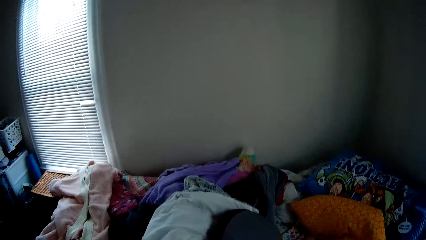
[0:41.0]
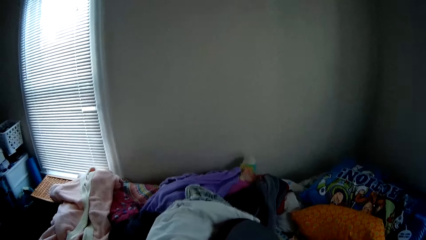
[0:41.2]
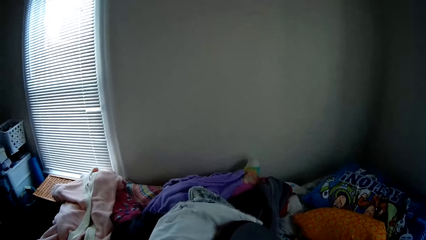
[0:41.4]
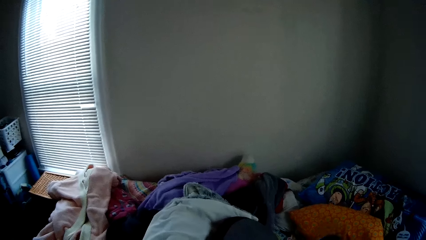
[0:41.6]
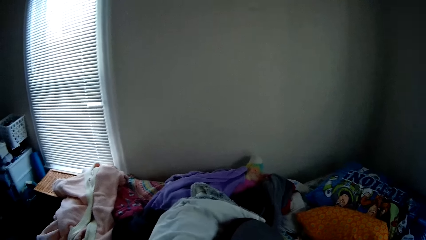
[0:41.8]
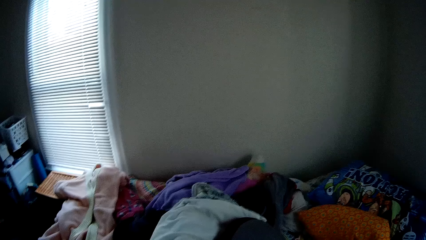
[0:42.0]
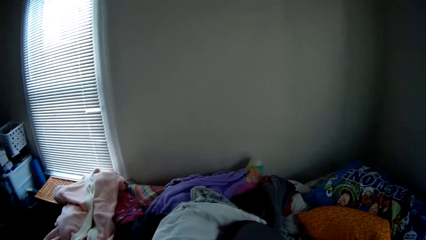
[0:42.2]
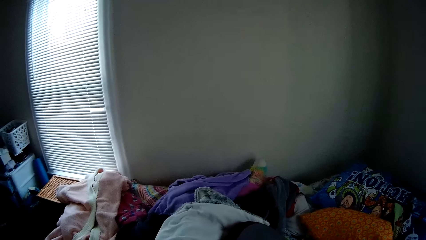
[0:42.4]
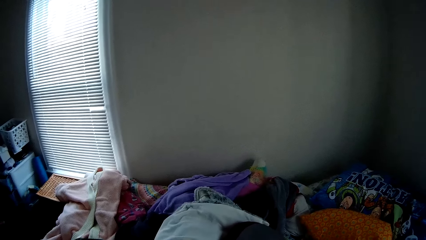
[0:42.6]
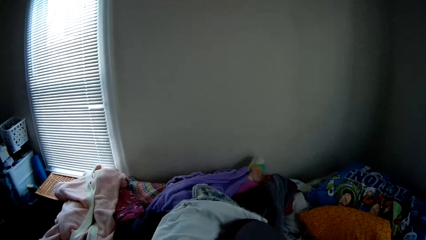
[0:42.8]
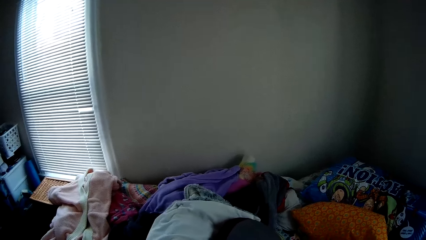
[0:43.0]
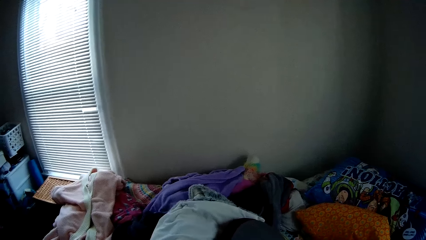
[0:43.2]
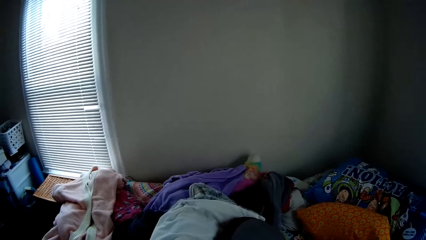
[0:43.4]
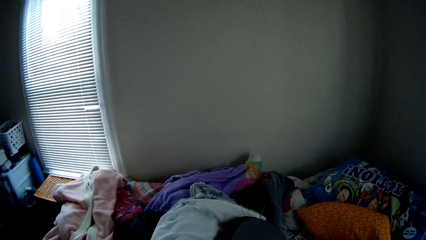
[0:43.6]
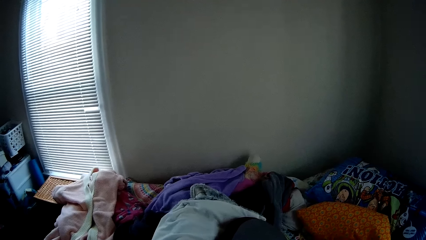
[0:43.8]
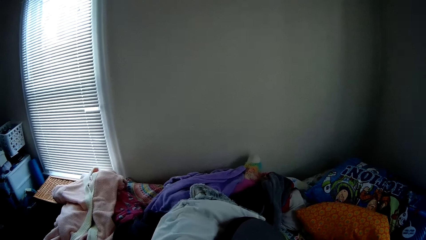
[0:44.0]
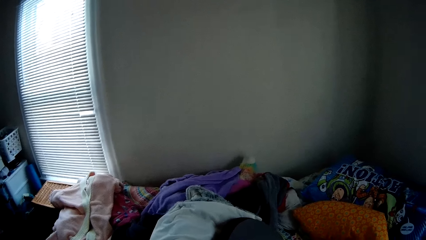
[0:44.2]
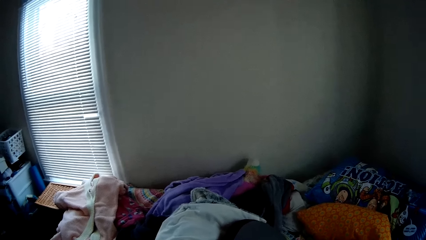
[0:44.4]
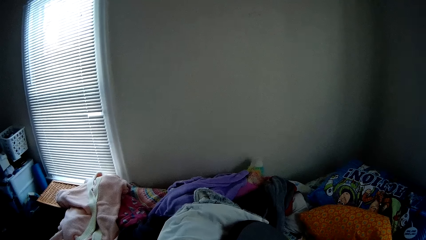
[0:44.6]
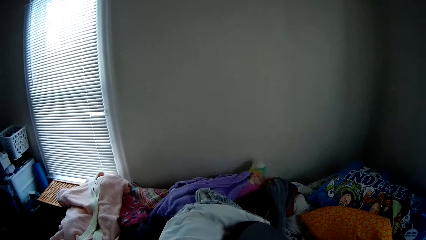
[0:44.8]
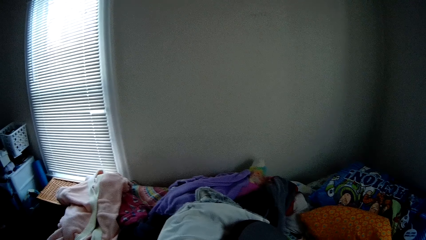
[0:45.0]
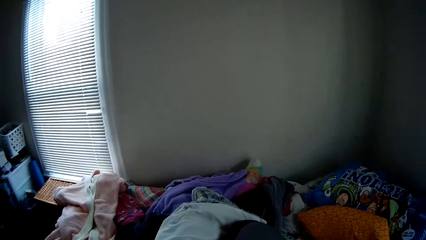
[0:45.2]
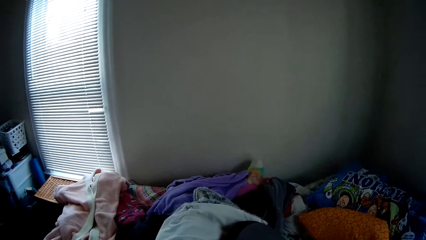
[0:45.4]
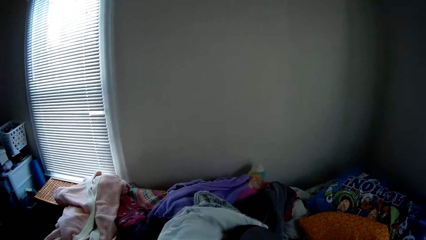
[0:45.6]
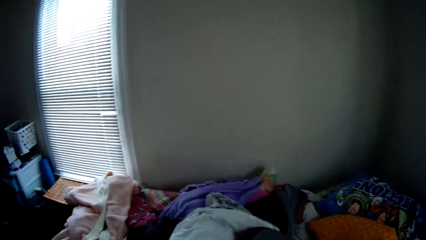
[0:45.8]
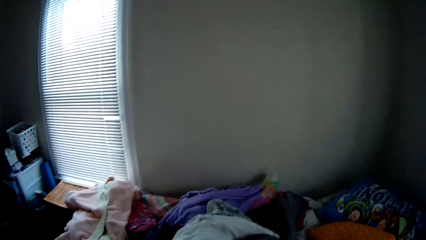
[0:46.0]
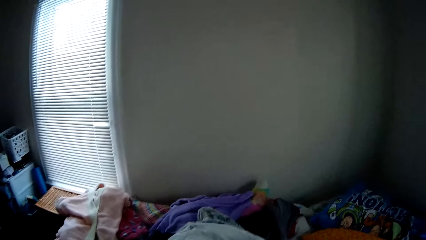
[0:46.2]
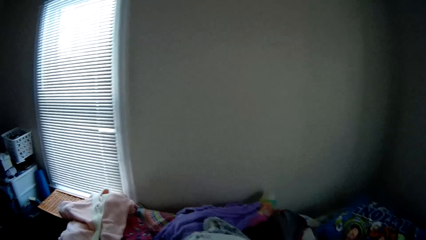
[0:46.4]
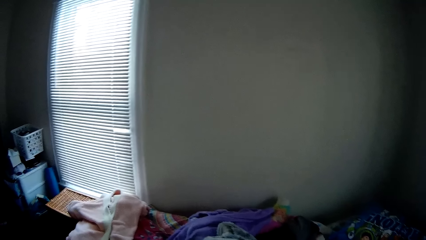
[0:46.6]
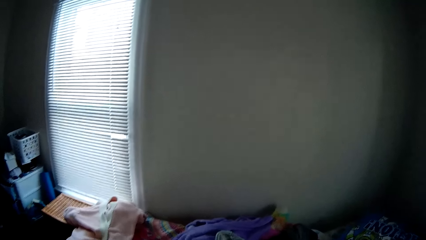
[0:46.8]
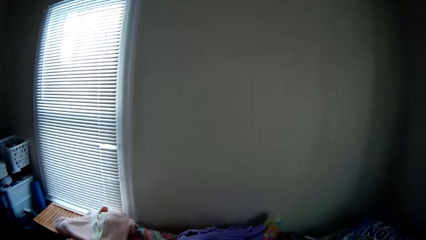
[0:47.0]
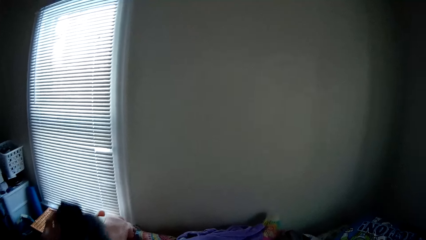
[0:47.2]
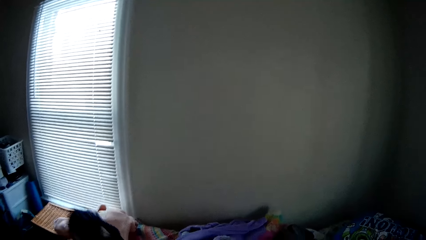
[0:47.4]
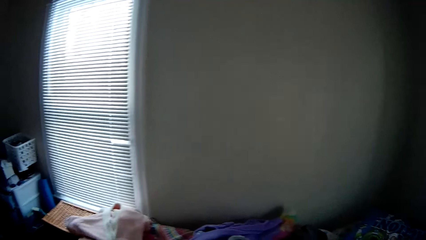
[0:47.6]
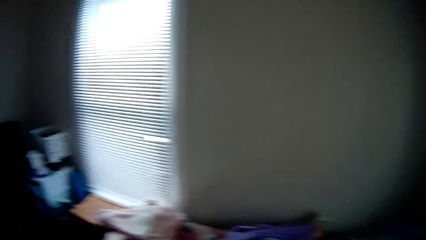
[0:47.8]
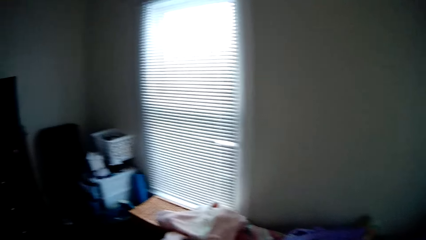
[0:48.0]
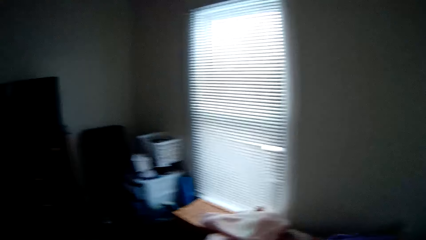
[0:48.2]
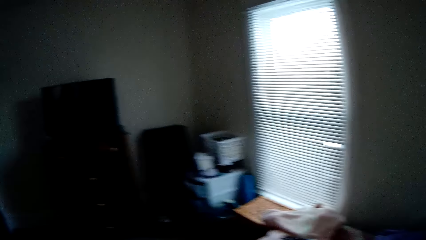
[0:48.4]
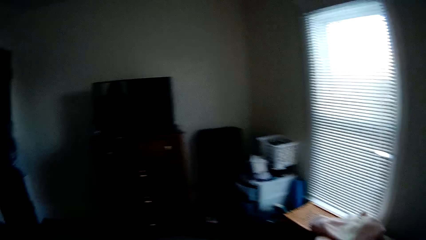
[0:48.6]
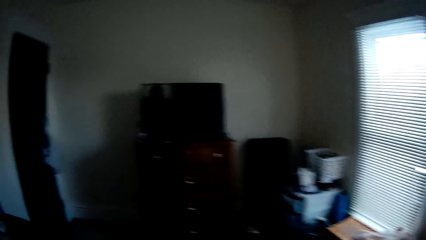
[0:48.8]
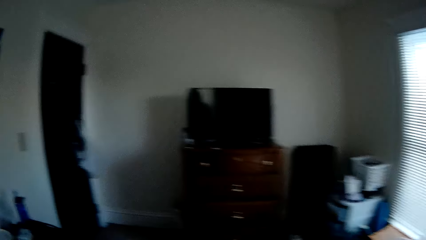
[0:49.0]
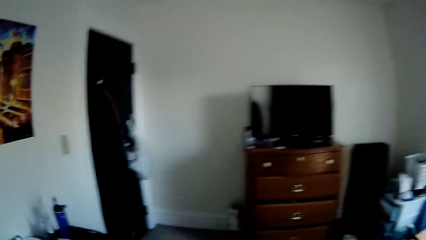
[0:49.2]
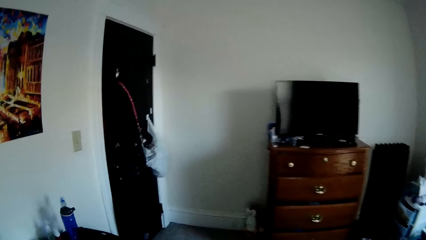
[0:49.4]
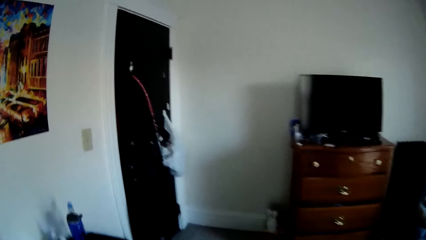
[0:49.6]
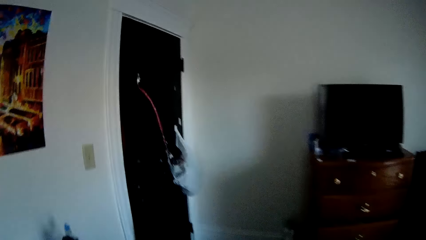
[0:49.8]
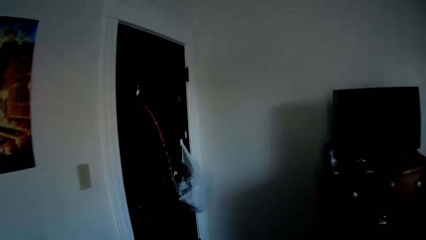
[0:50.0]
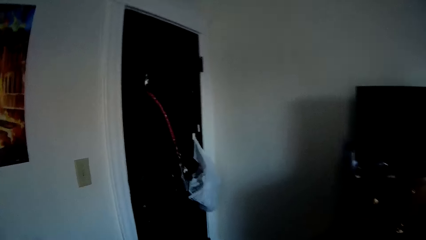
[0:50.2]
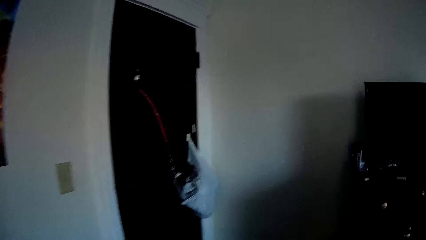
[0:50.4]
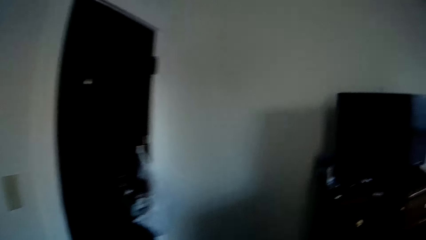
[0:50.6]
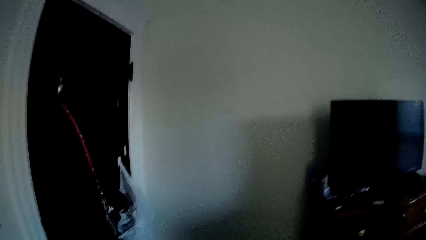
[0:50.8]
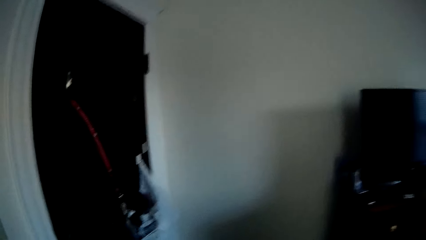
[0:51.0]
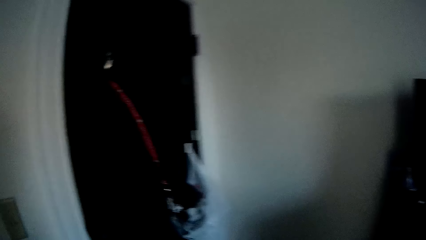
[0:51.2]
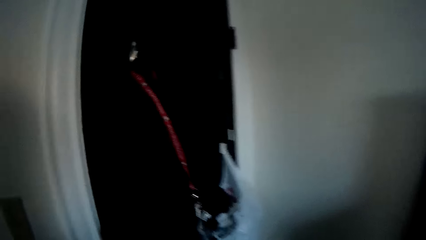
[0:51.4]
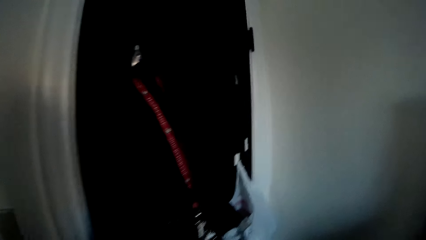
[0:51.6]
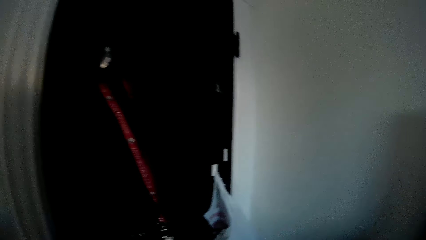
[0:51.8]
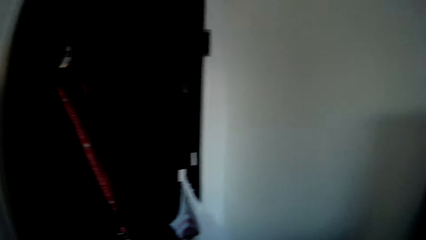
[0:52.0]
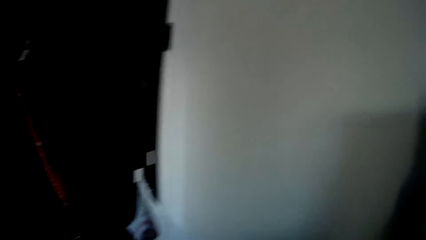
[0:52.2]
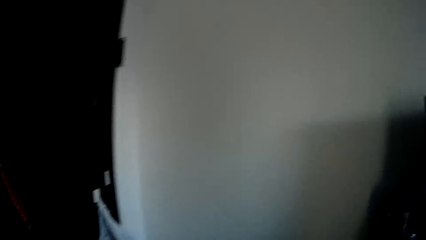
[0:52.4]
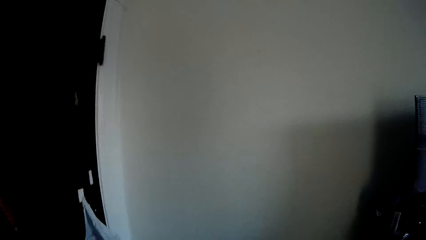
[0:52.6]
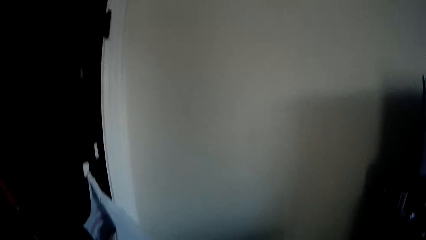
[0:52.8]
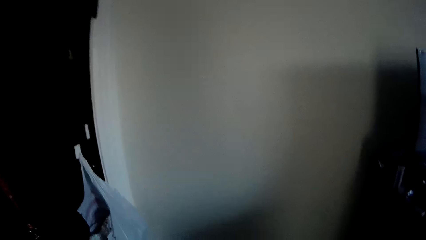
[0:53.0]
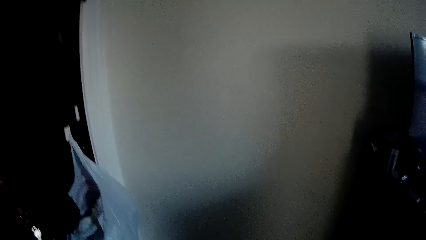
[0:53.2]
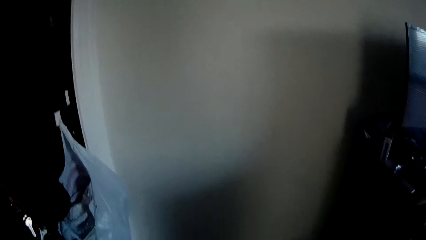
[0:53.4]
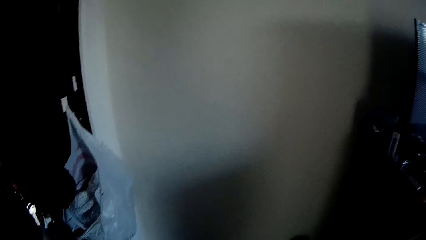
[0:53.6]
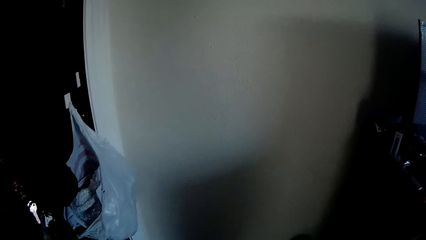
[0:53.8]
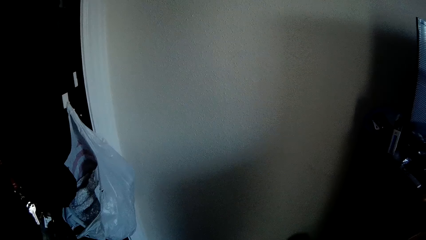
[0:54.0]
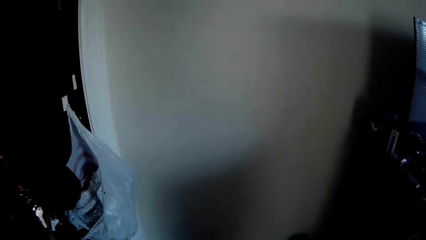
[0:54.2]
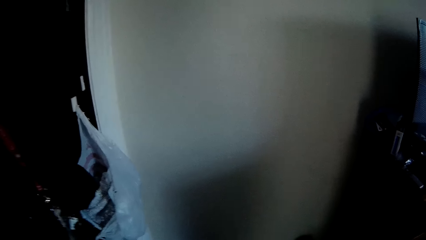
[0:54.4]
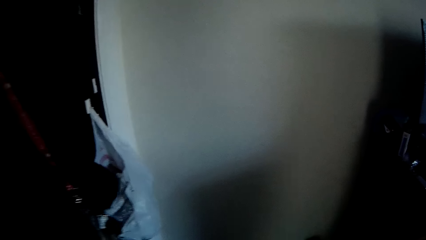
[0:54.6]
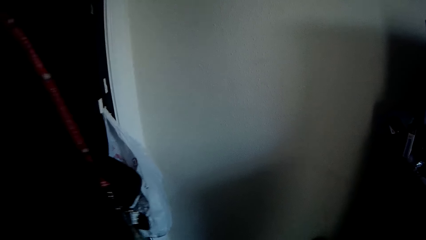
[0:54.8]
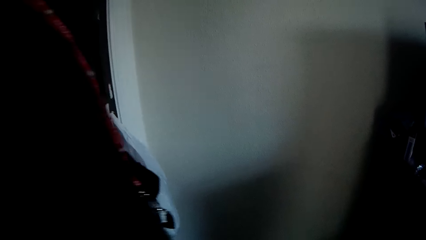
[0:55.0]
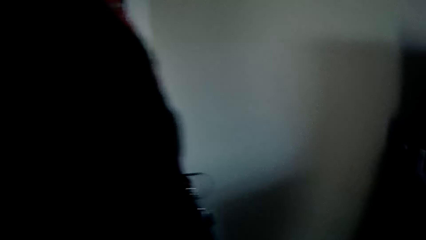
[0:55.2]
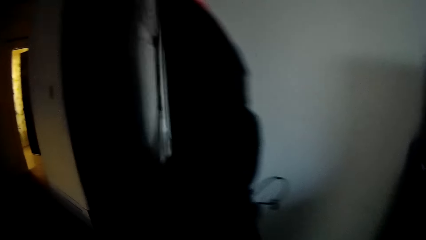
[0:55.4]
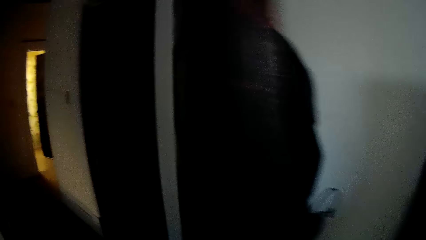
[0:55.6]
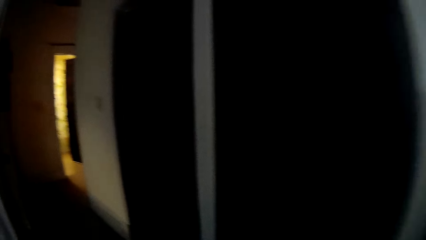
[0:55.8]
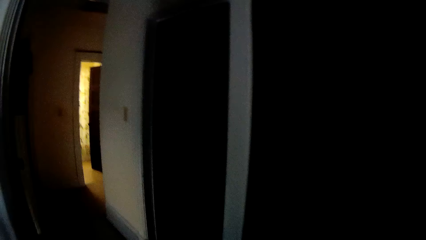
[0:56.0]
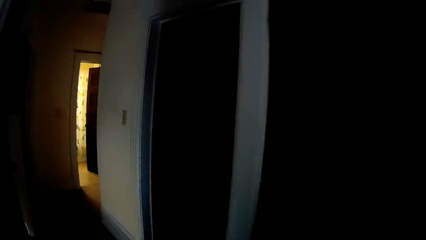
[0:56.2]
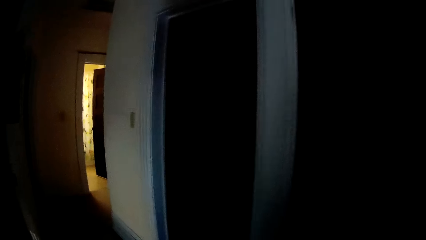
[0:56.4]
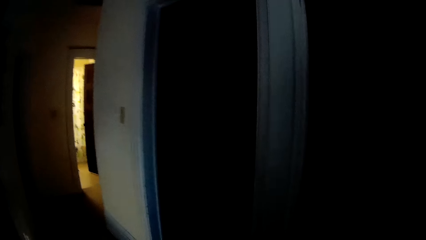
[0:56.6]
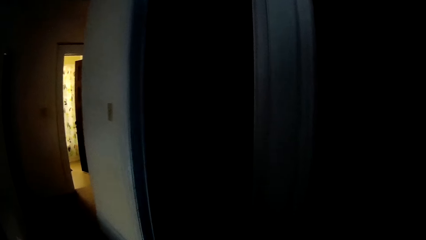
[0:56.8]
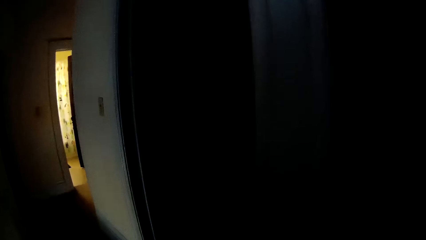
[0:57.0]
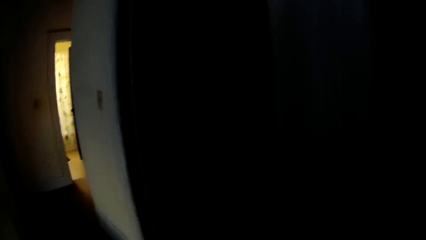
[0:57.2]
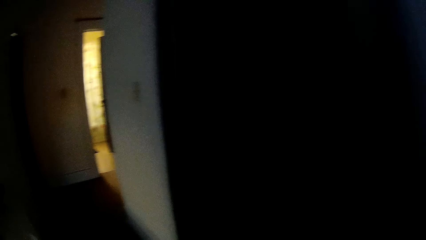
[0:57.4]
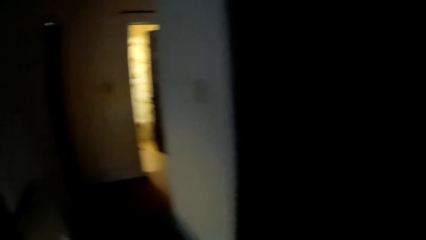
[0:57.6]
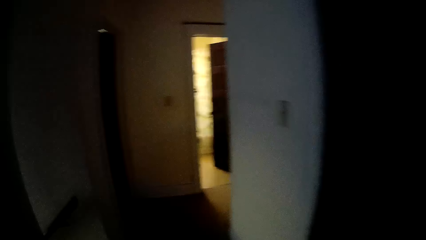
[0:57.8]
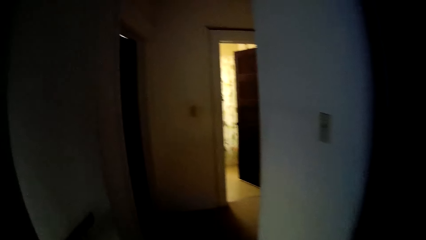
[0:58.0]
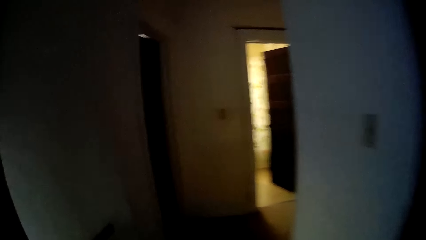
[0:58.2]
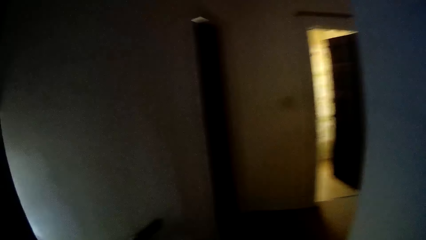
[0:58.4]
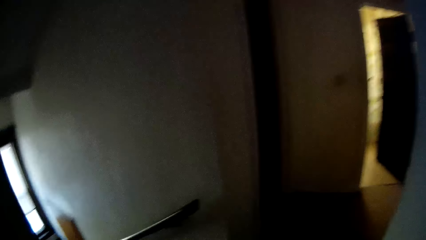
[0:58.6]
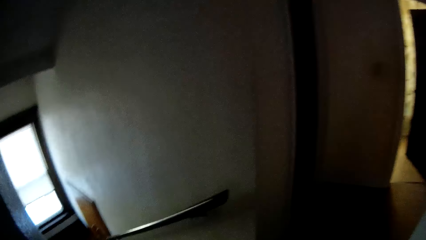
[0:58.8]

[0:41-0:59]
The camera wearer touches the clothes on the table. They drop a cloth on the other clothes. They put a cloth on the table. They move in the rooms. They open a door.
